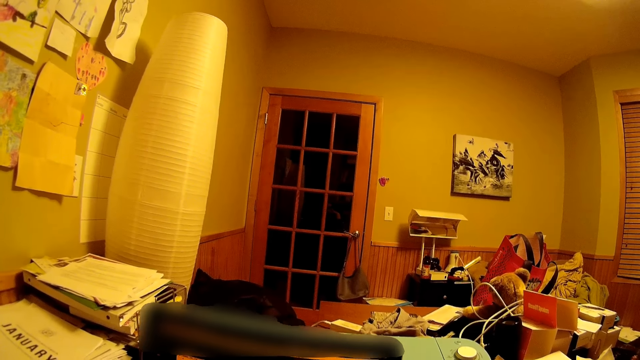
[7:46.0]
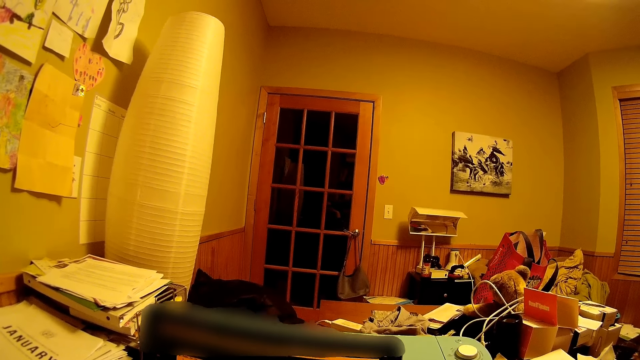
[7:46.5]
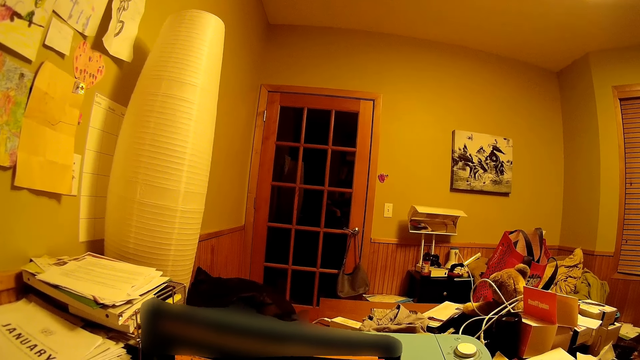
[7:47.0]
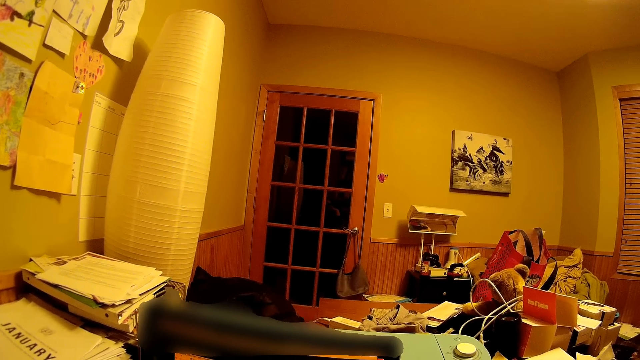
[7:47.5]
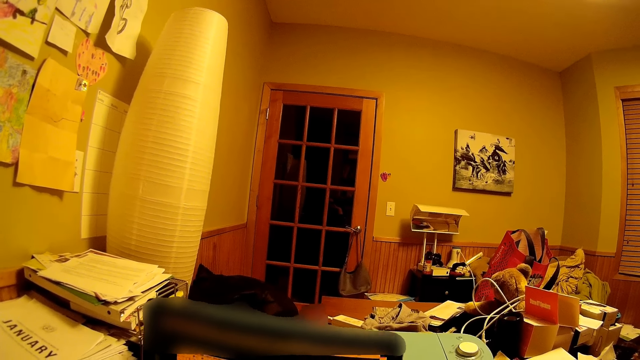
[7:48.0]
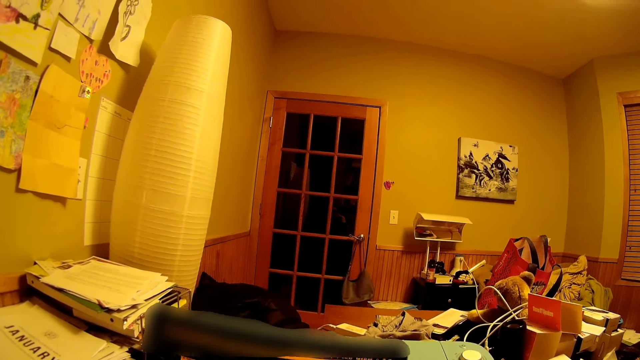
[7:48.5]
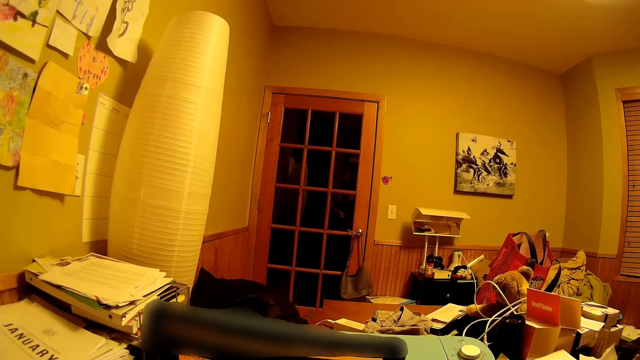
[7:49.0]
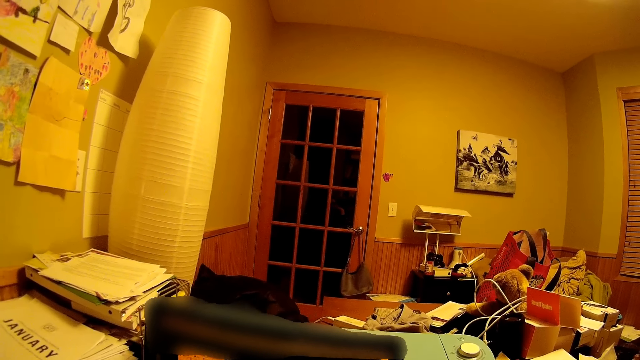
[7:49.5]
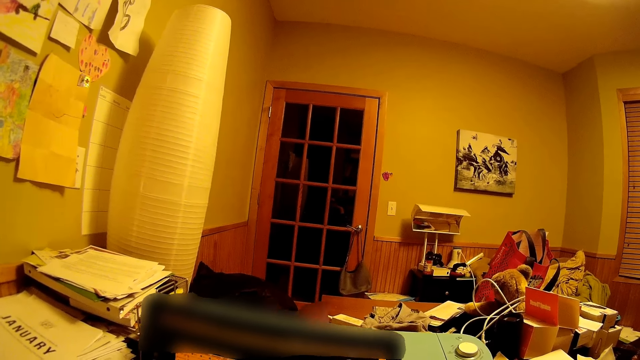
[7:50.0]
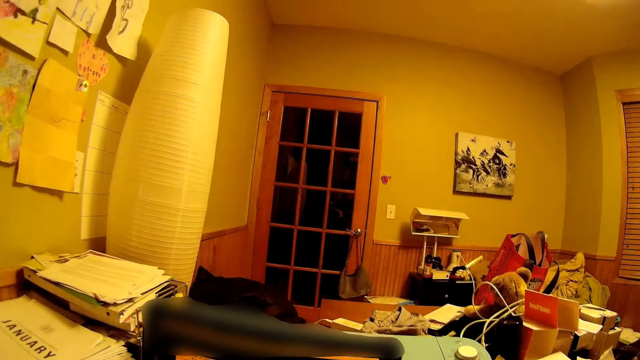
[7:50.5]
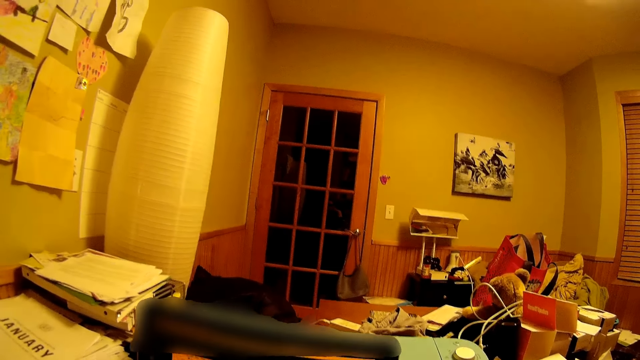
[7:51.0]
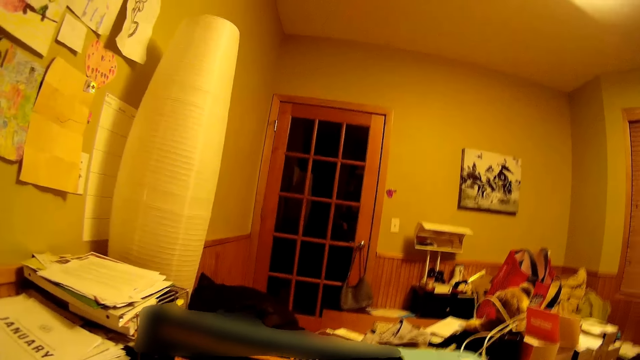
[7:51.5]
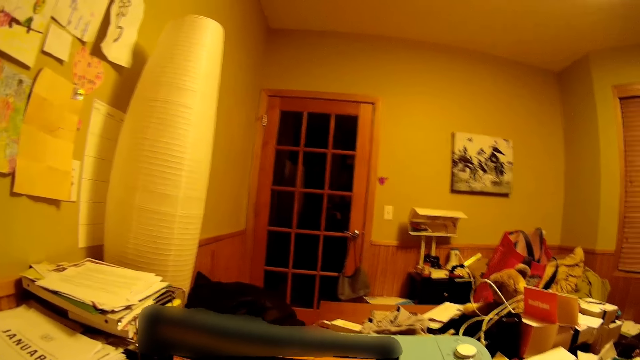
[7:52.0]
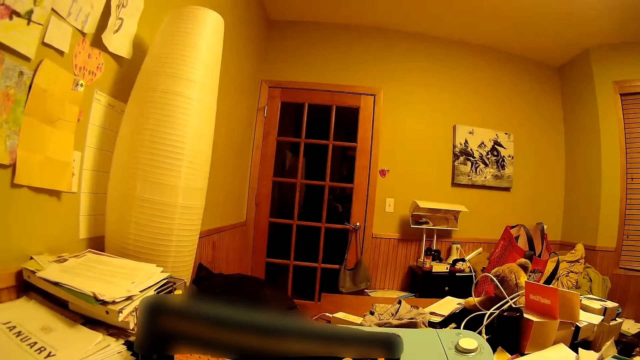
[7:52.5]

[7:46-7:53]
The camera wearer looks around the room.

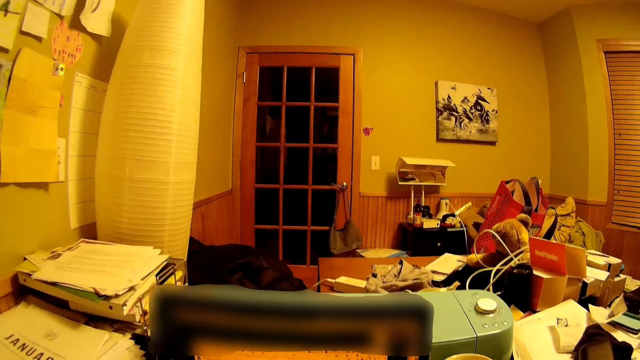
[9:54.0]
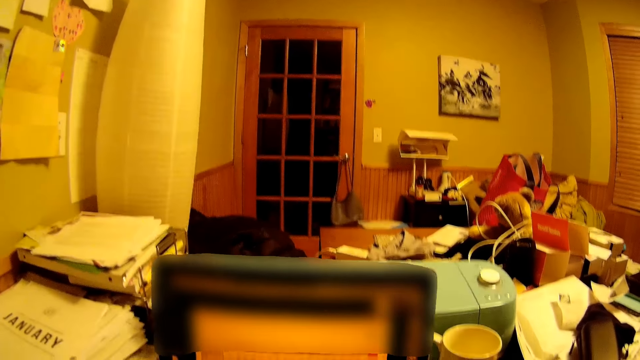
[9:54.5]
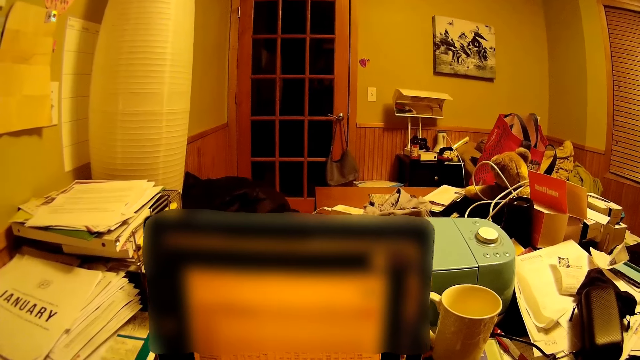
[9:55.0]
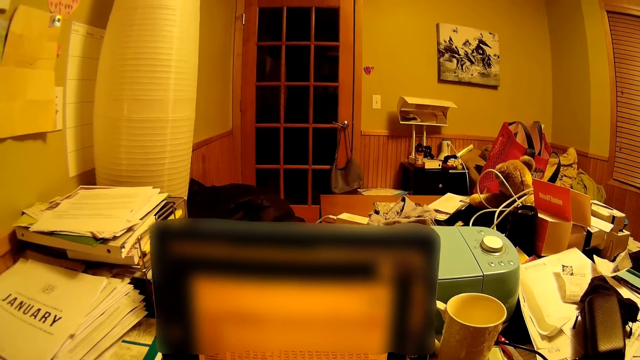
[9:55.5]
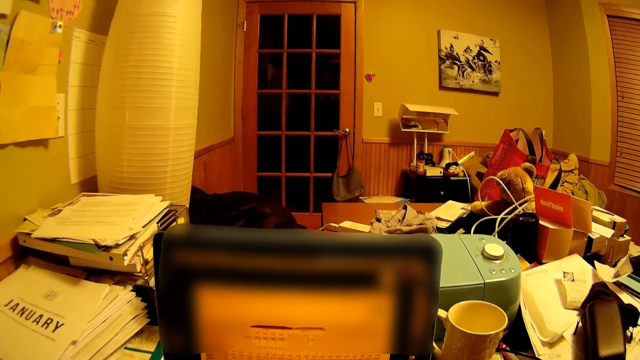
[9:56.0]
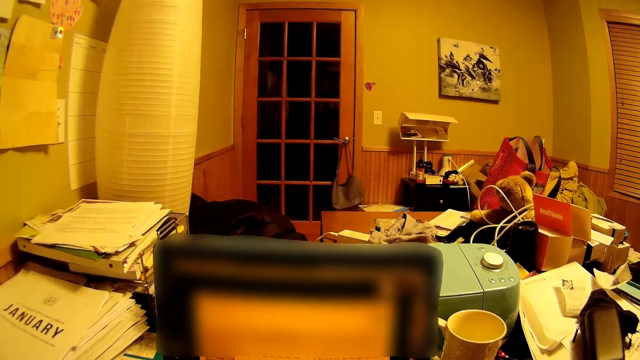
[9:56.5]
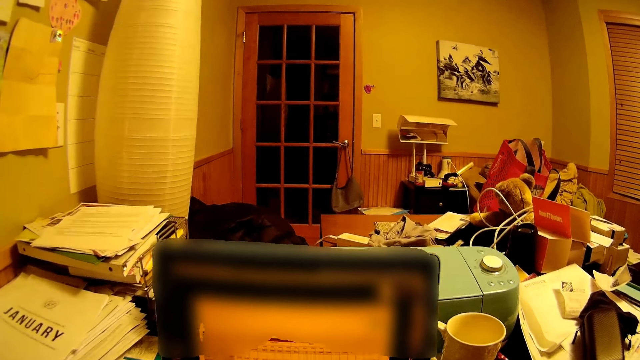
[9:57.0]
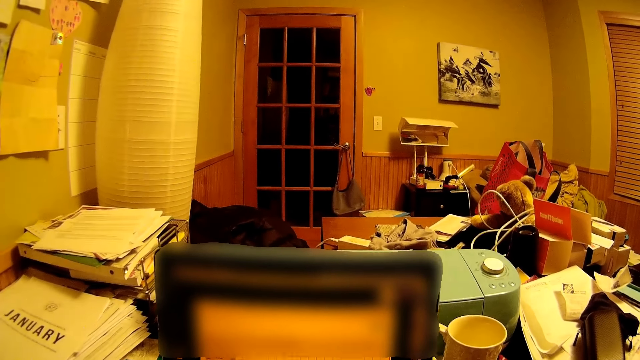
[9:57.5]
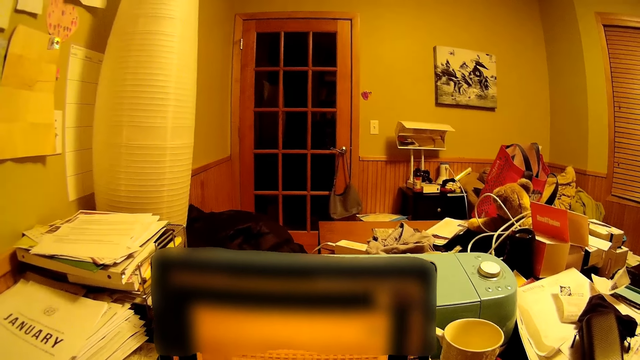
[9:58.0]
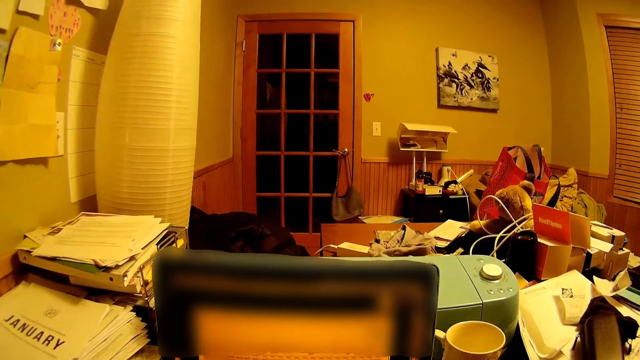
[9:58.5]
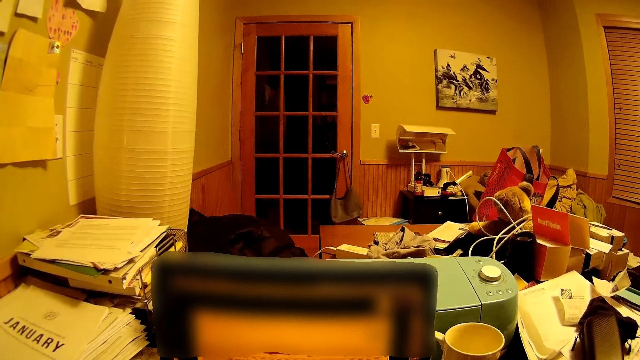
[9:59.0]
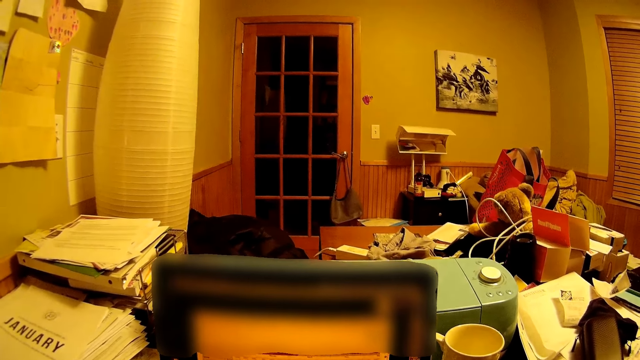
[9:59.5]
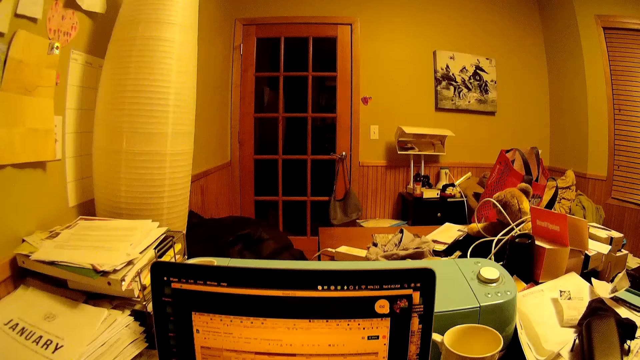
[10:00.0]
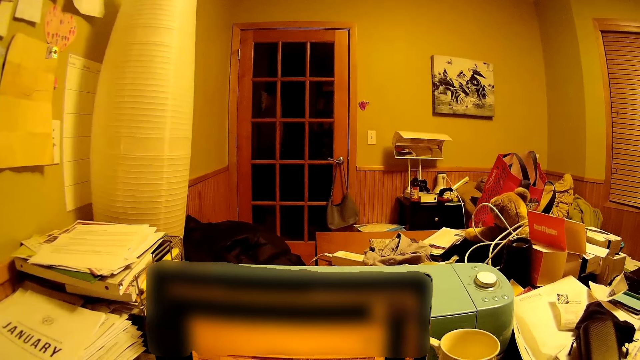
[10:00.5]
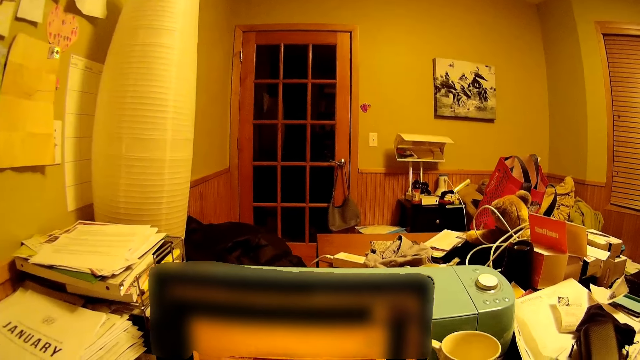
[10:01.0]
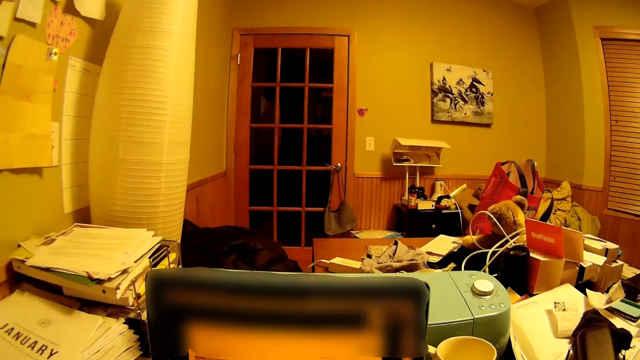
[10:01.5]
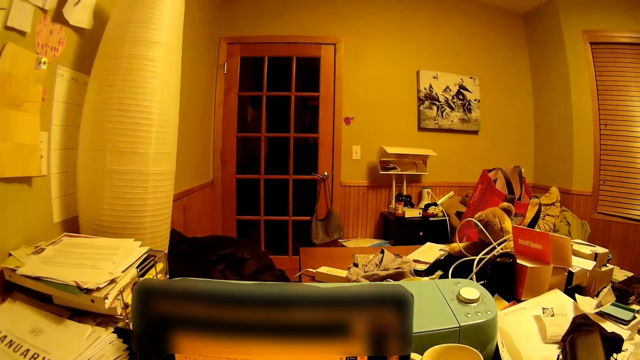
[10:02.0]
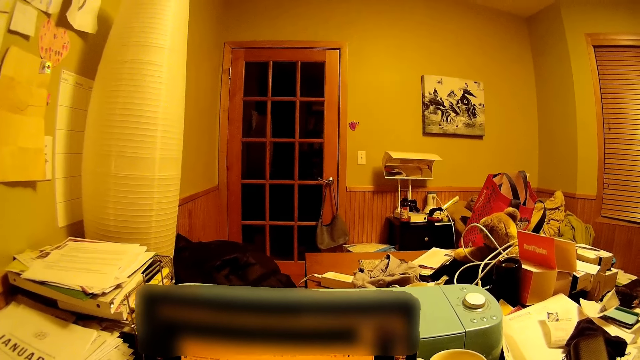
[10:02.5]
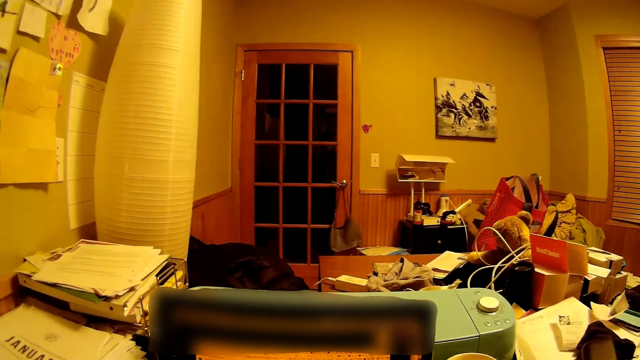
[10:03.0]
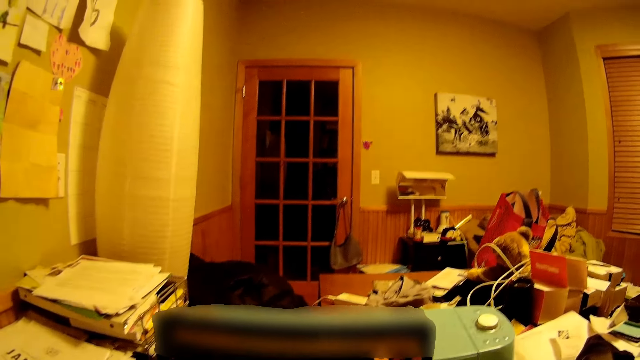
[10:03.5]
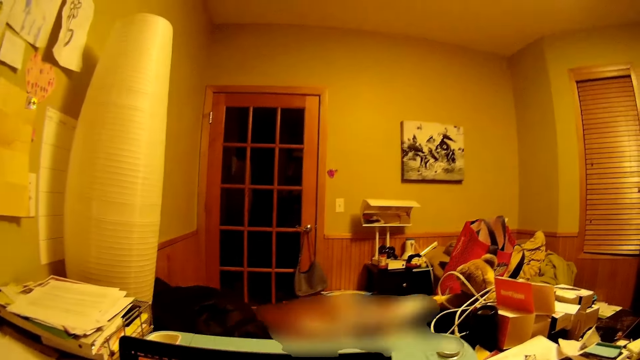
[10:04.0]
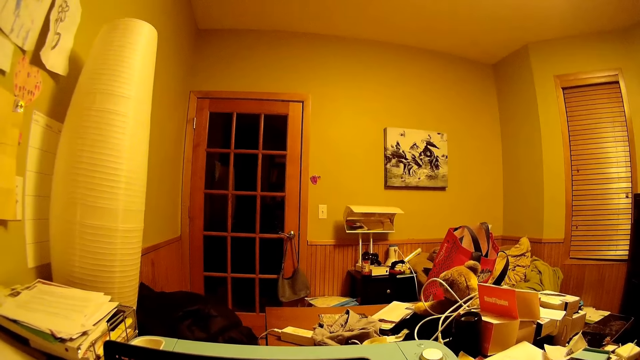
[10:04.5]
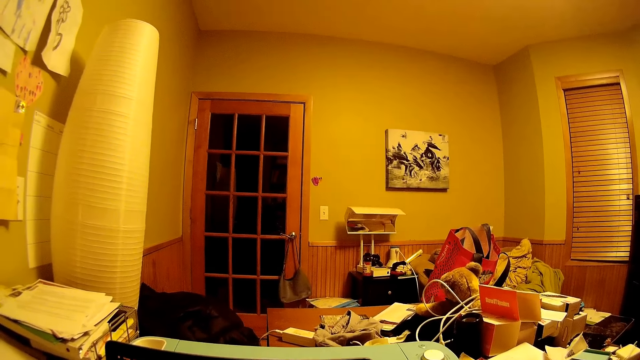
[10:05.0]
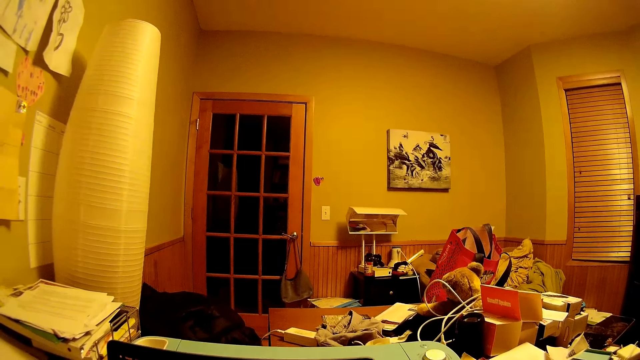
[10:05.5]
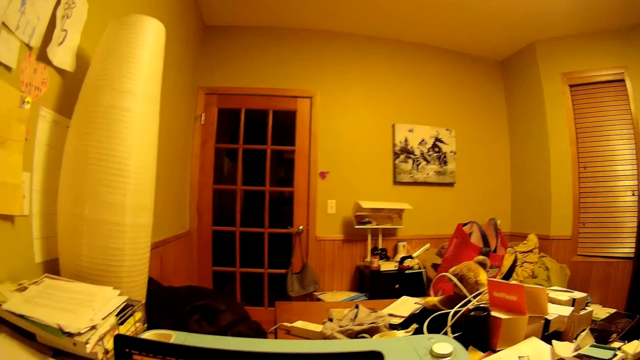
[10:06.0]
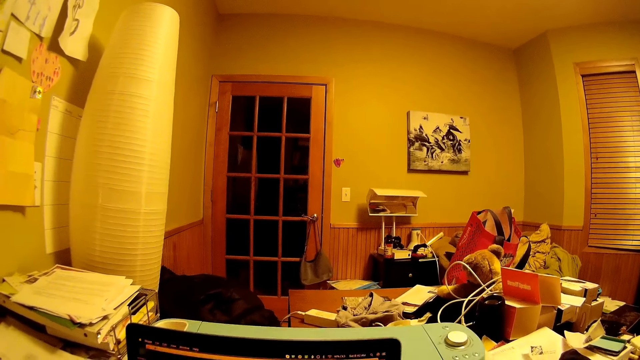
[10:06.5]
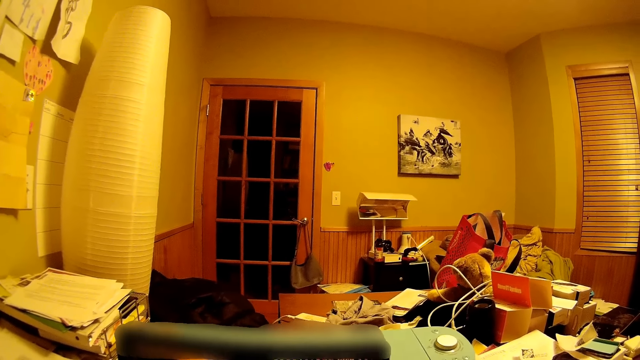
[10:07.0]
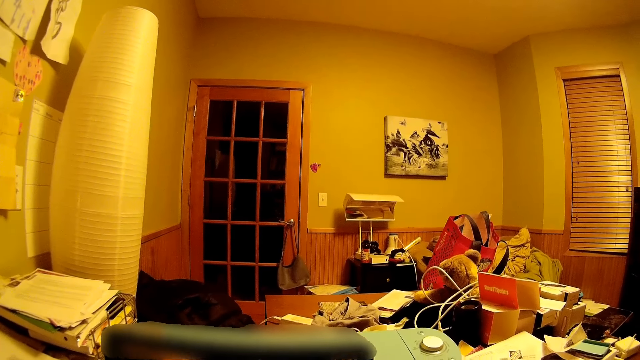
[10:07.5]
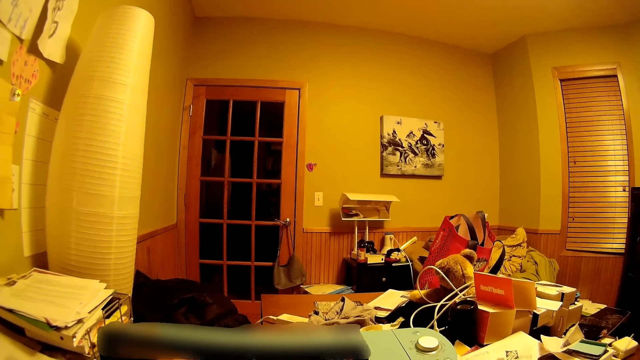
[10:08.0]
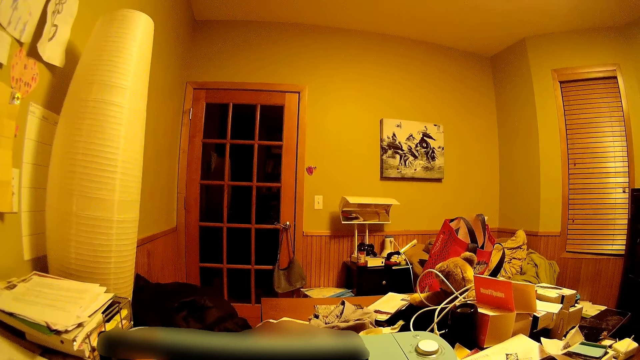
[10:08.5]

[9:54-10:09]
The camera wearer uses the computer. They stare around.
